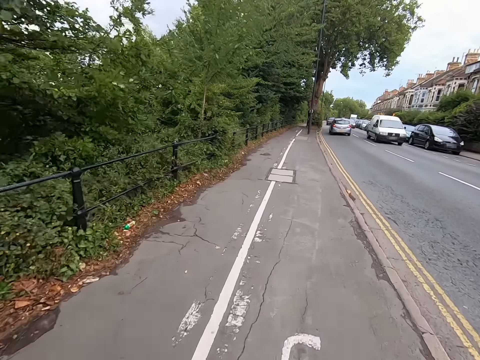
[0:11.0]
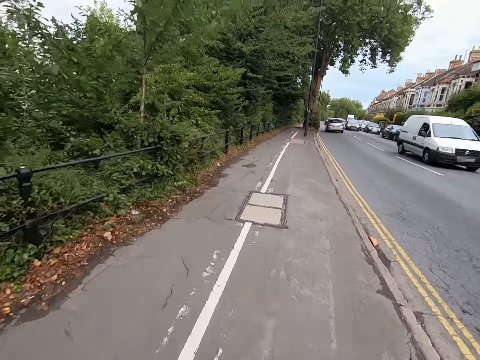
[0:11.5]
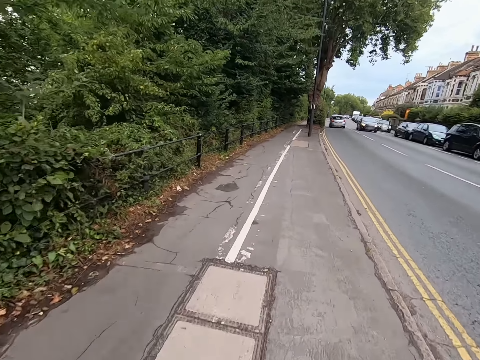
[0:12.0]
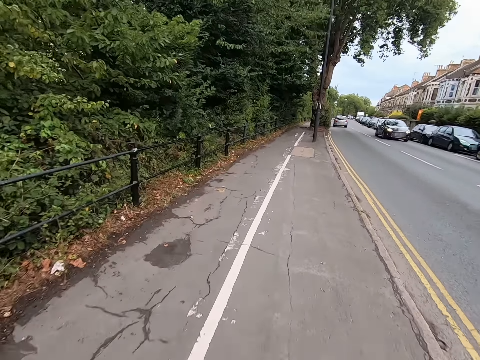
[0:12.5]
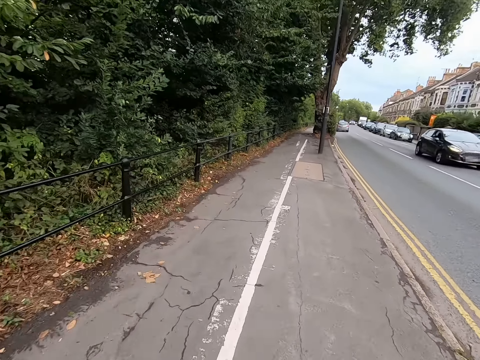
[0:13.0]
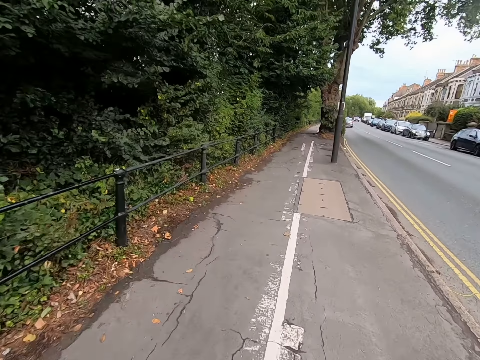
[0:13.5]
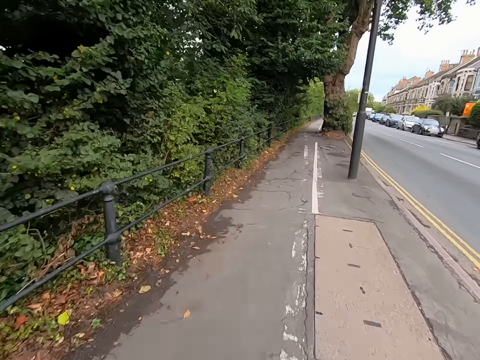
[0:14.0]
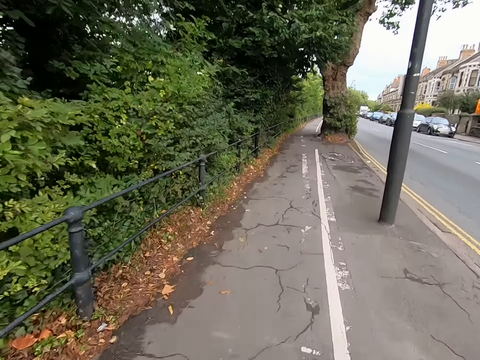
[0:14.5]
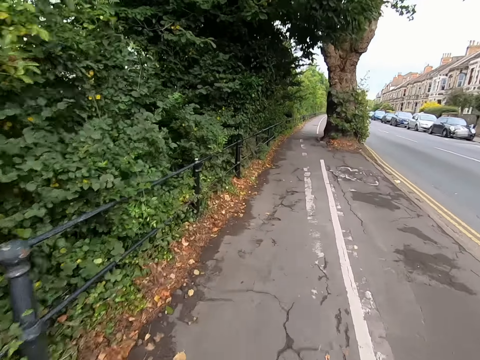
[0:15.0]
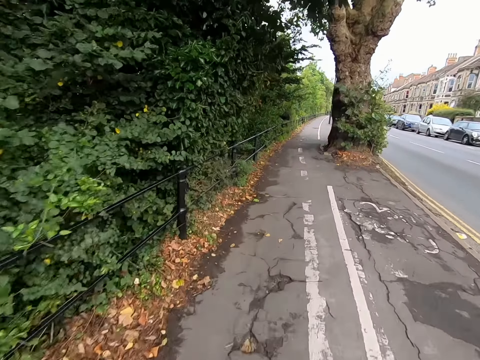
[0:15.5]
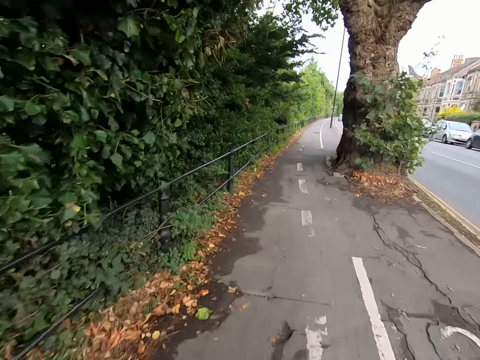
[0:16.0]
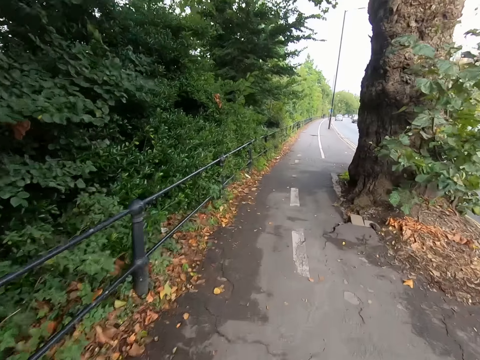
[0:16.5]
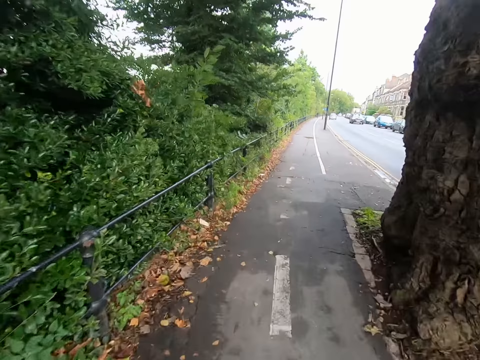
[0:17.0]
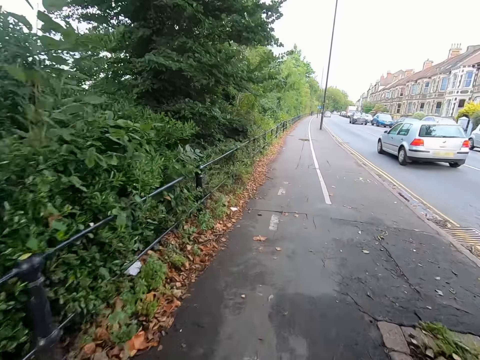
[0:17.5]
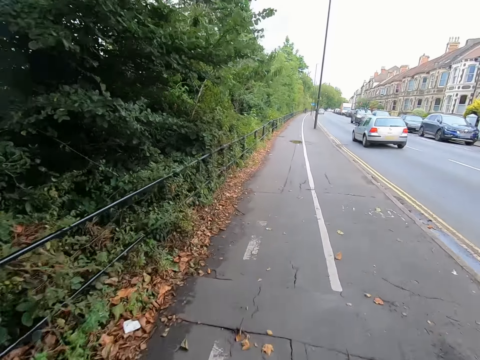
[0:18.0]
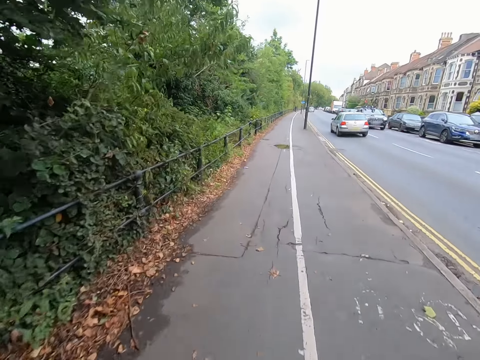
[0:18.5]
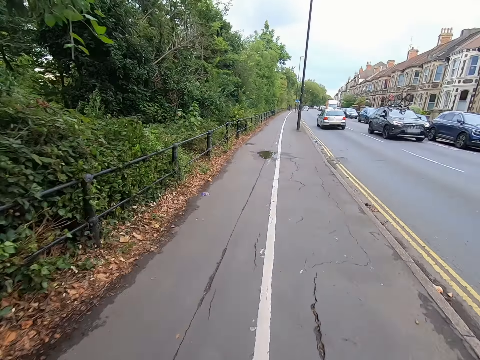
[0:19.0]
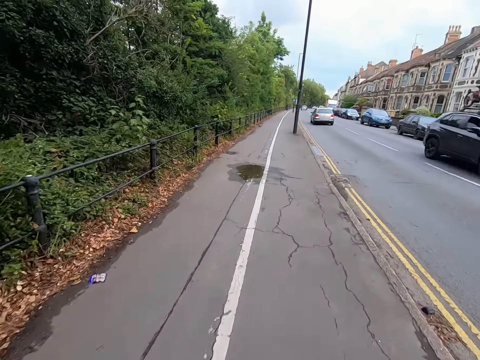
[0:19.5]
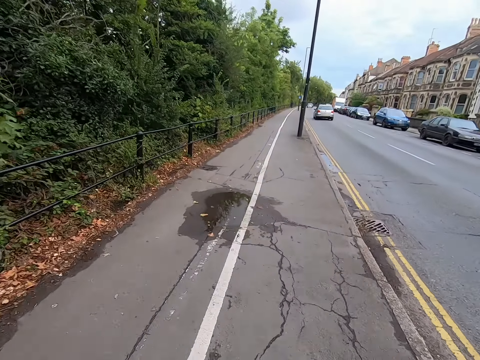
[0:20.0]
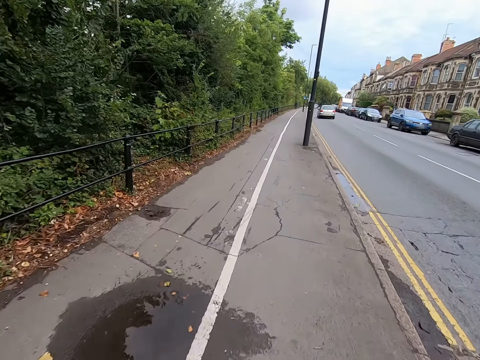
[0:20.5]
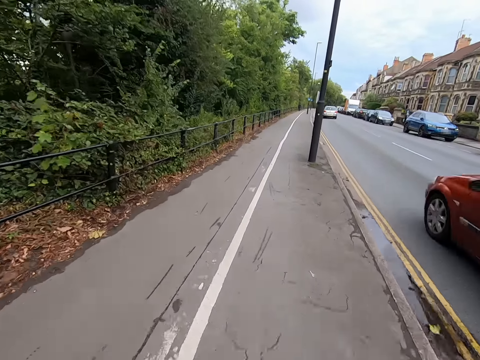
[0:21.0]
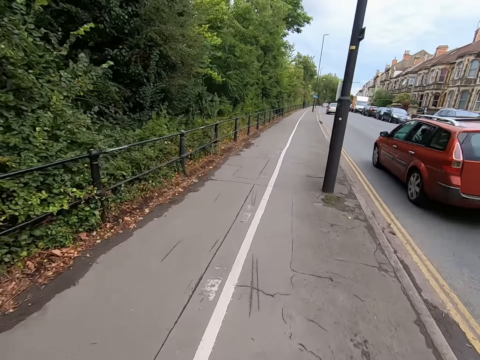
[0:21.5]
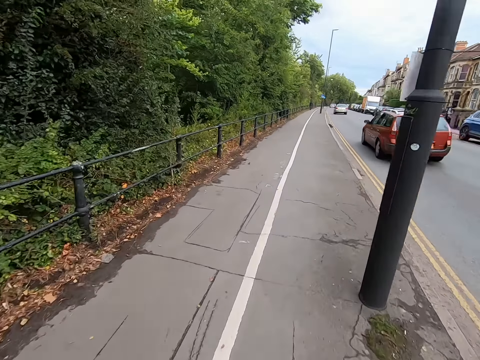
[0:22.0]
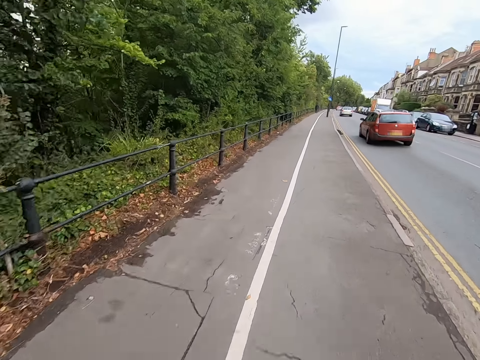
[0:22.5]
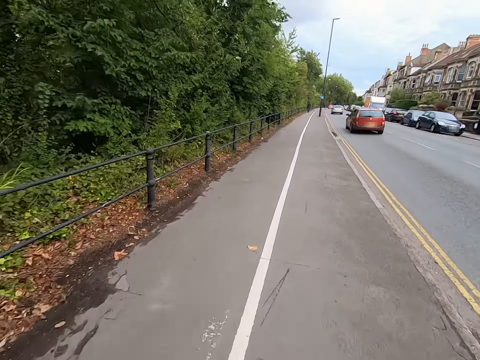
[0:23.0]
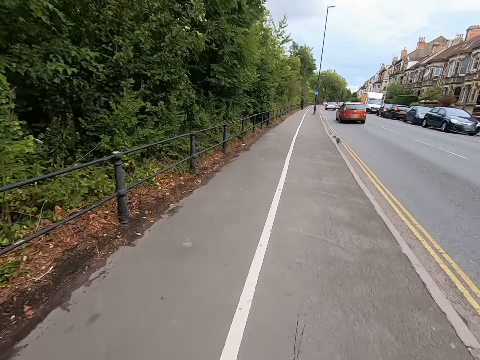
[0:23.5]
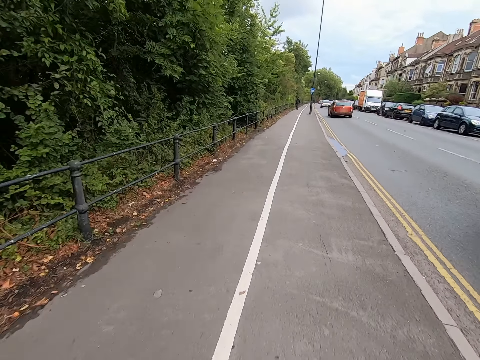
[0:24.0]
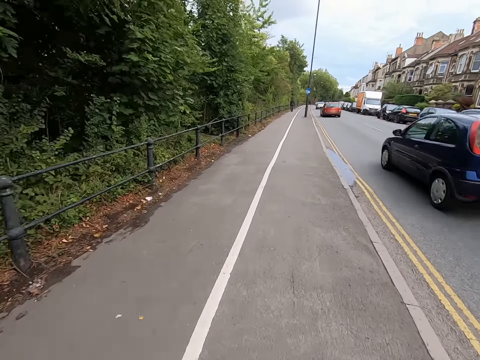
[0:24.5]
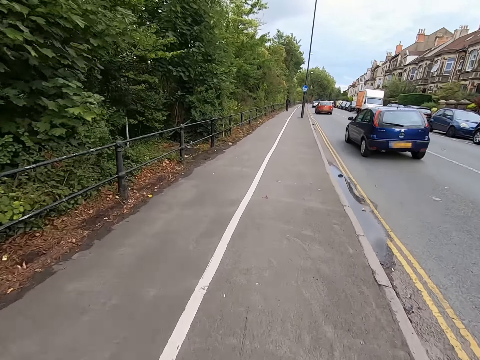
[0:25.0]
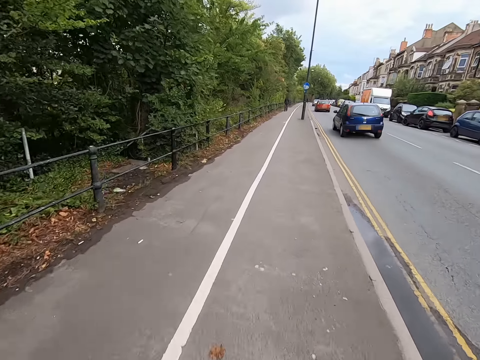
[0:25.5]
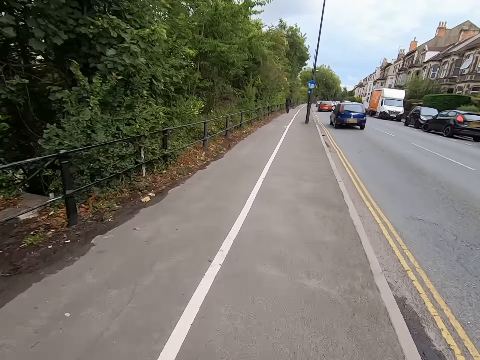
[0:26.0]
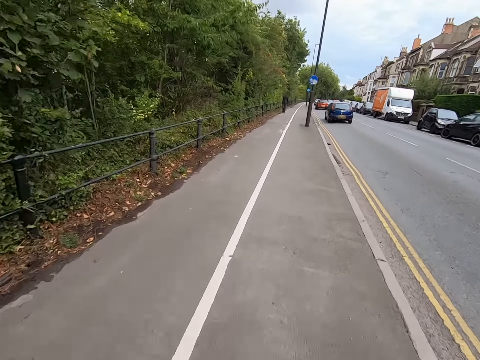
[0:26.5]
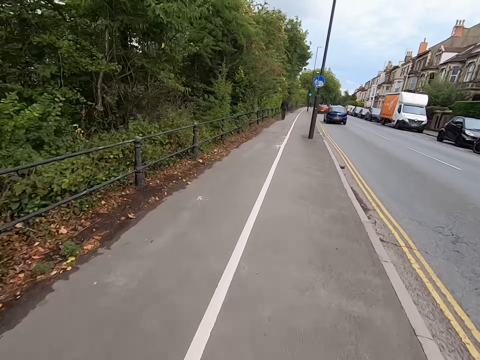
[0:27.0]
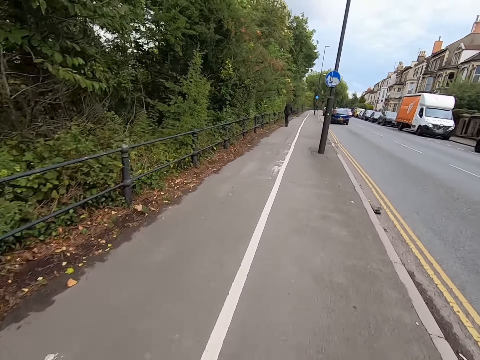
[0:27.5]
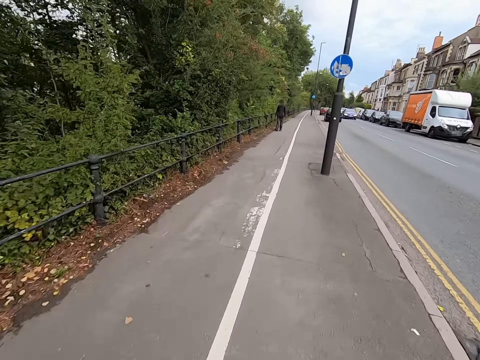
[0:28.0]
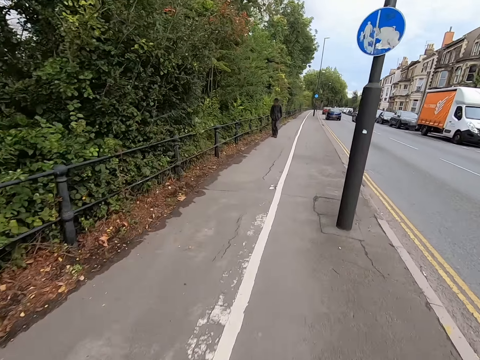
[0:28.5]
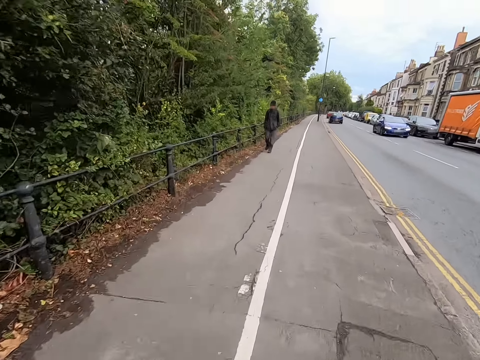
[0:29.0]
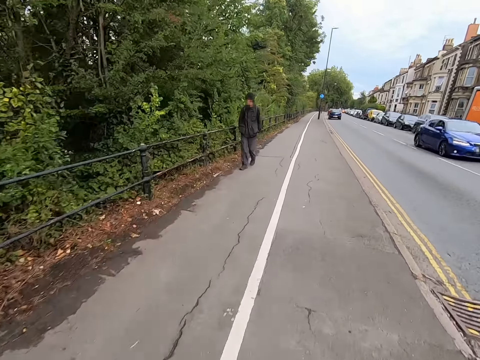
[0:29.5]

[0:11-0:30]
The camera wearer walks. They watch the background. They walk.

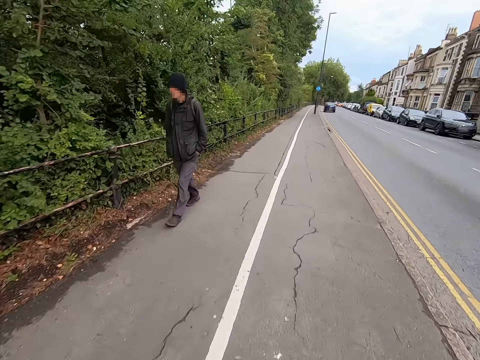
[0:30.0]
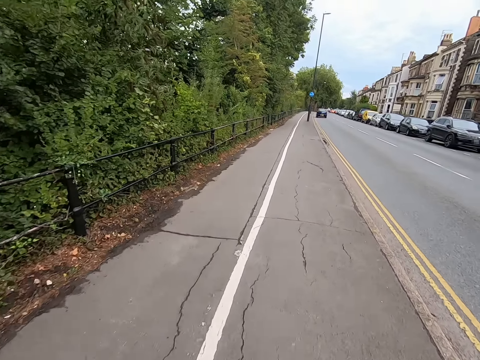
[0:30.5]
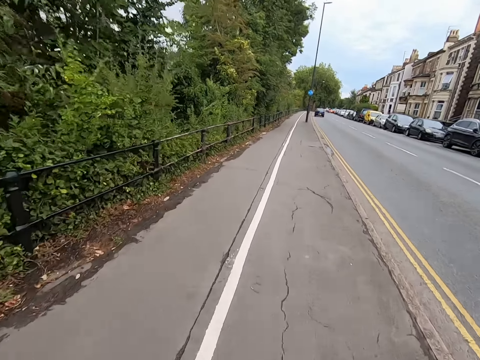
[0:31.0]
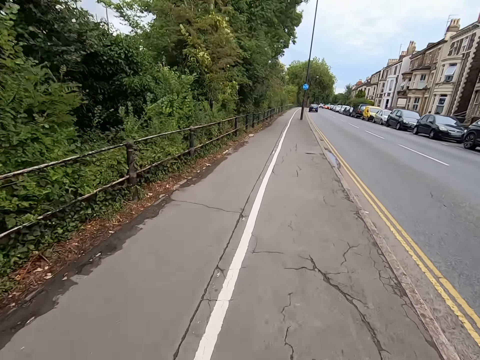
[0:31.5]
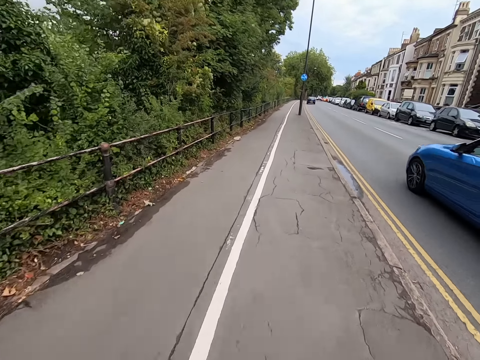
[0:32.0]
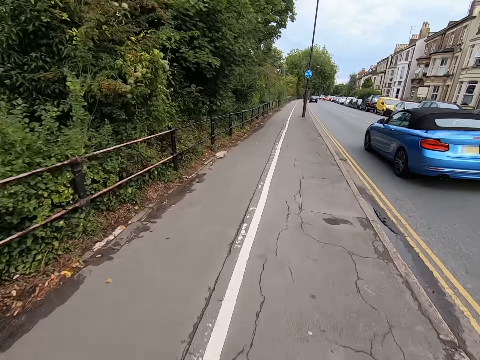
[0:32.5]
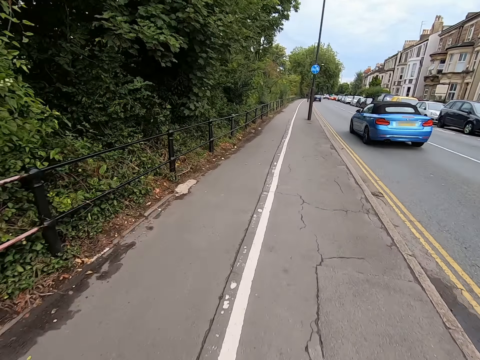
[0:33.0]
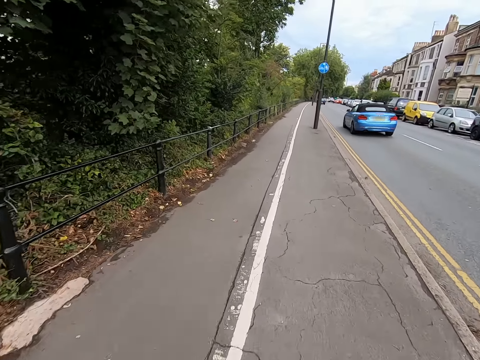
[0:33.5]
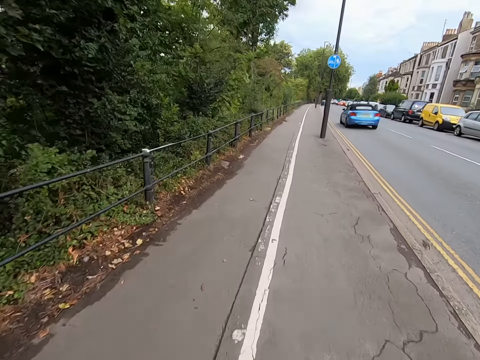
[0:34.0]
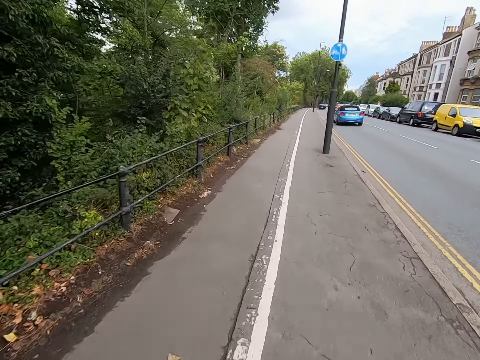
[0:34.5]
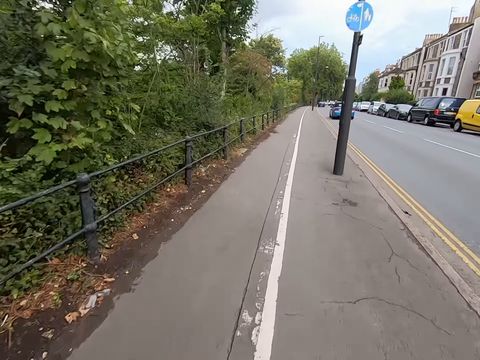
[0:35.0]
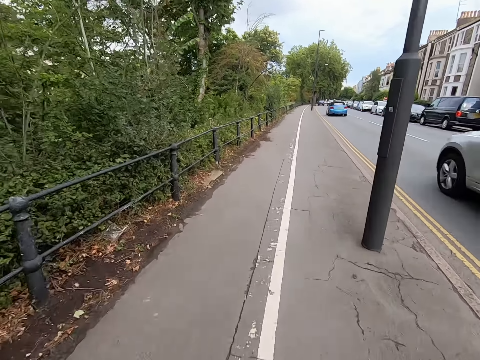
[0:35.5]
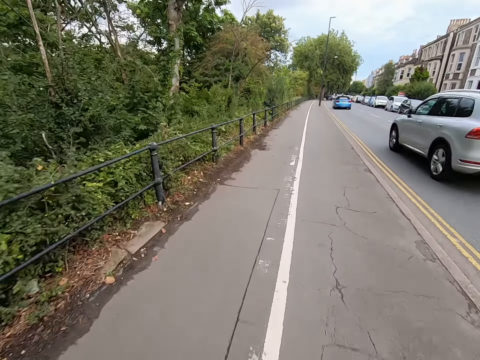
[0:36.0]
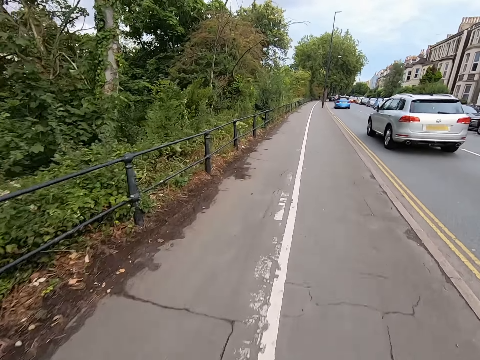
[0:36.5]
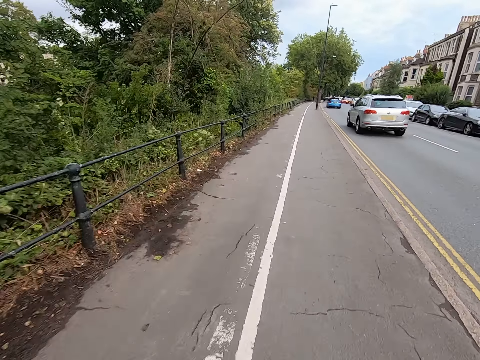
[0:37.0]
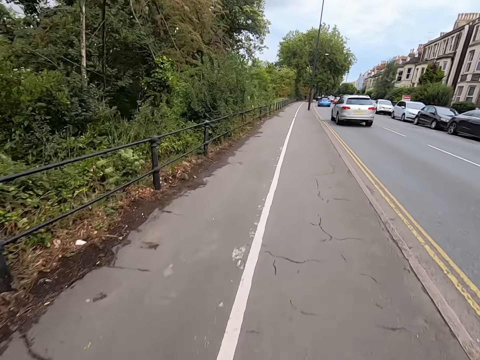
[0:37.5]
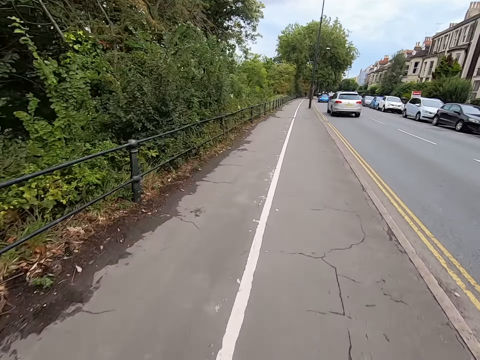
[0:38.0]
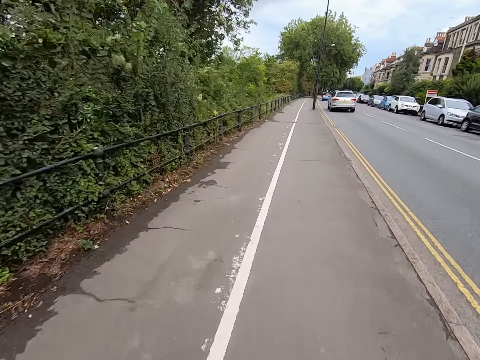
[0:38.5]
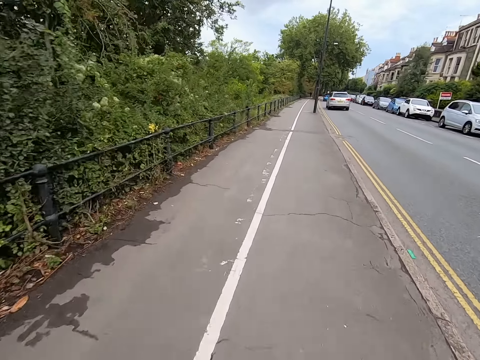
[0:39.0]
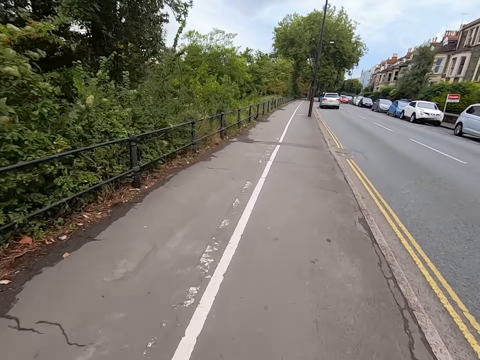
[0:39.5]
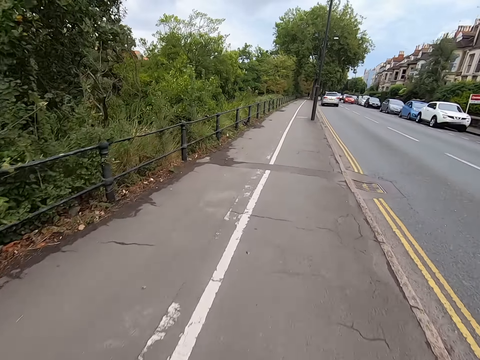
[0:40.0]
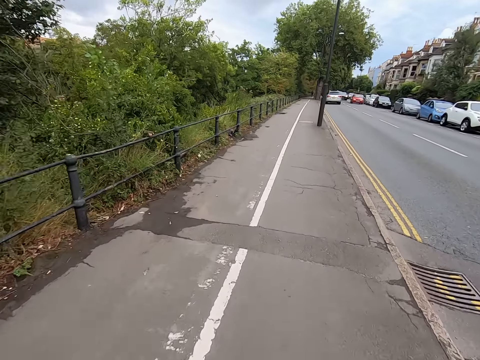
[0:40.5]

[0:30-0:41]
The camera wearer watches the background.
